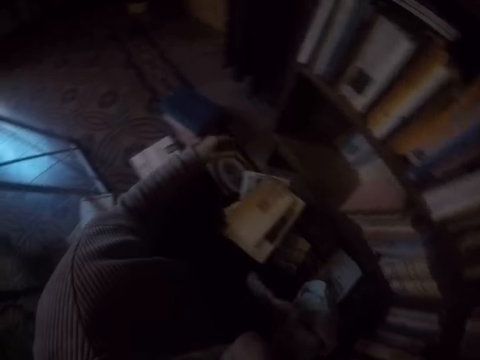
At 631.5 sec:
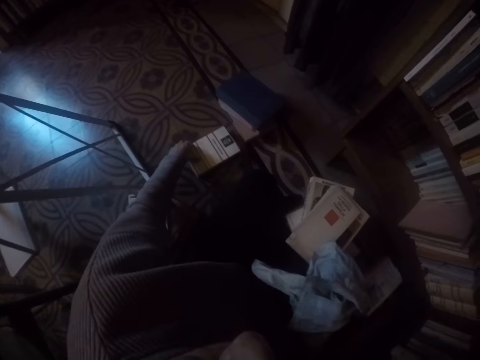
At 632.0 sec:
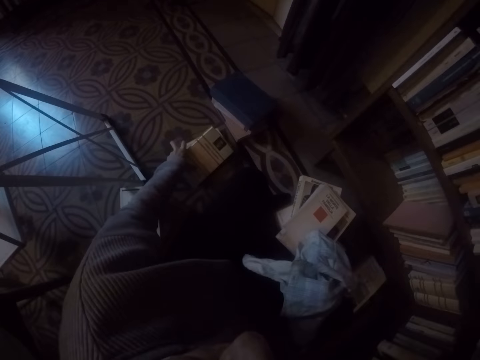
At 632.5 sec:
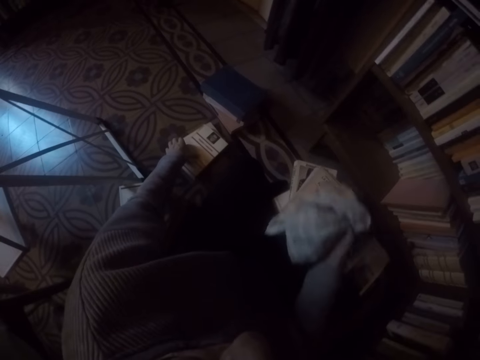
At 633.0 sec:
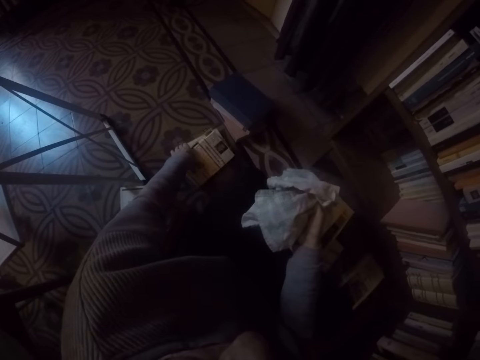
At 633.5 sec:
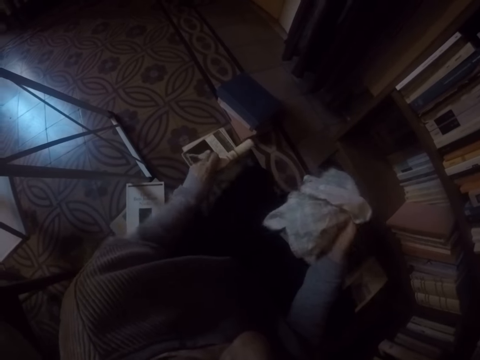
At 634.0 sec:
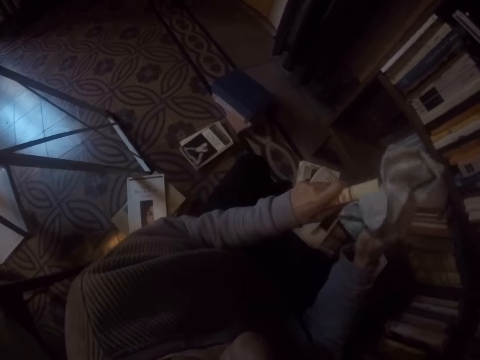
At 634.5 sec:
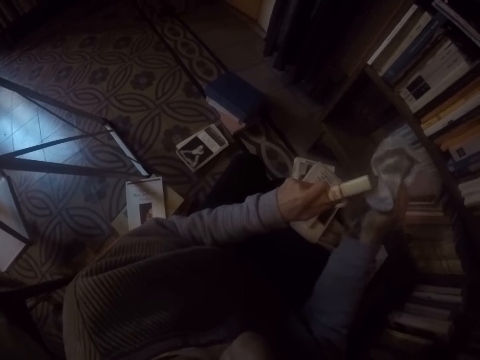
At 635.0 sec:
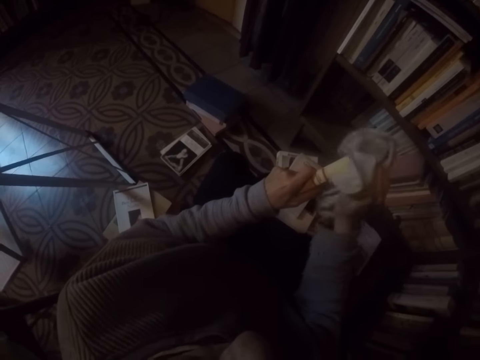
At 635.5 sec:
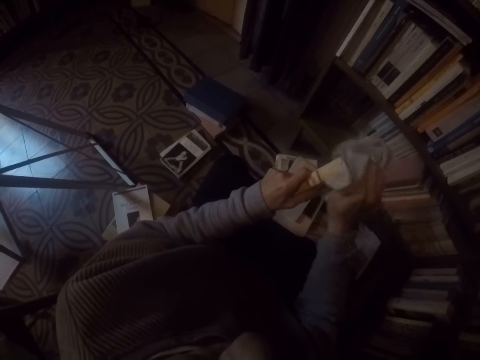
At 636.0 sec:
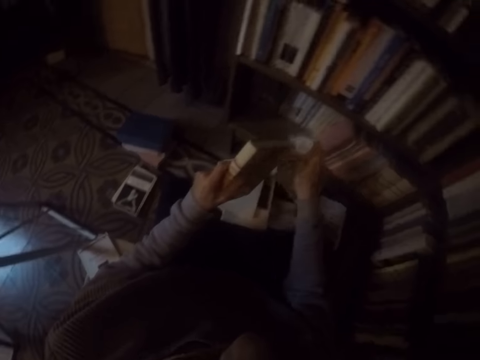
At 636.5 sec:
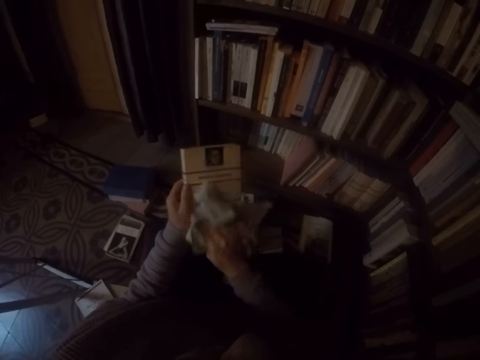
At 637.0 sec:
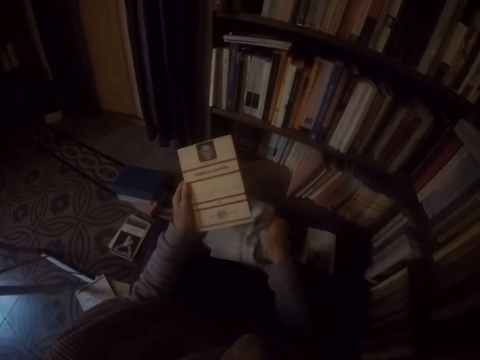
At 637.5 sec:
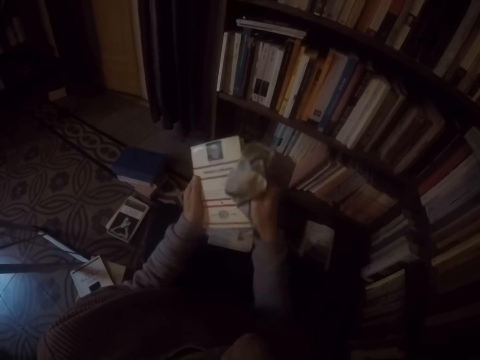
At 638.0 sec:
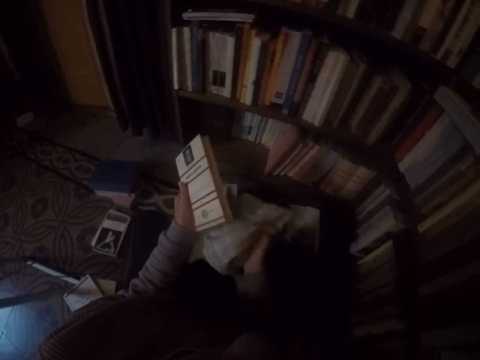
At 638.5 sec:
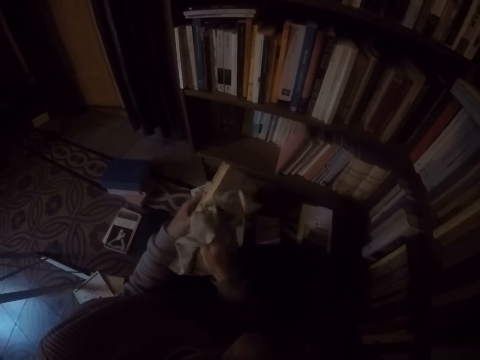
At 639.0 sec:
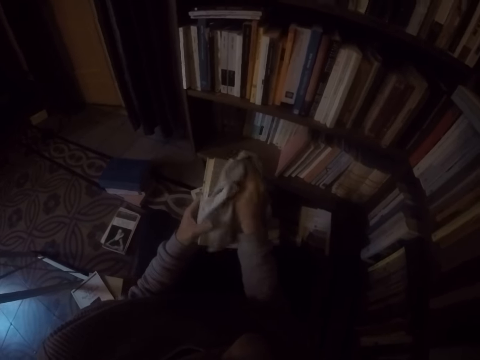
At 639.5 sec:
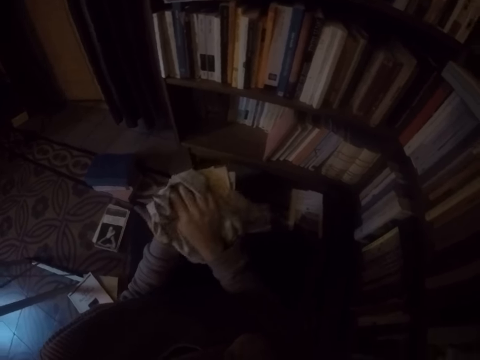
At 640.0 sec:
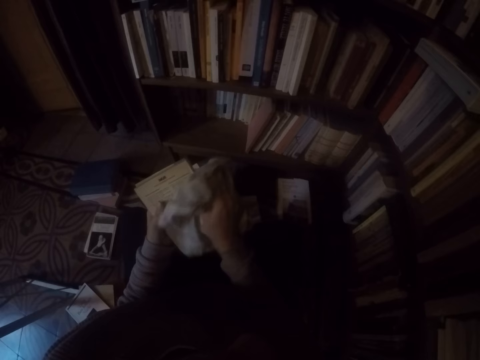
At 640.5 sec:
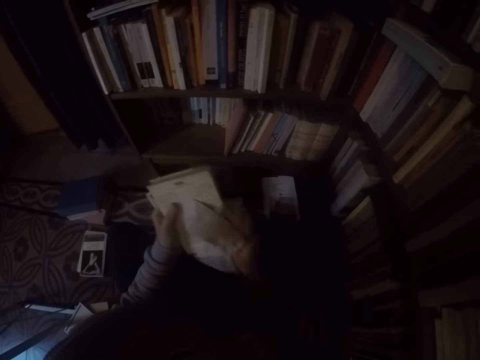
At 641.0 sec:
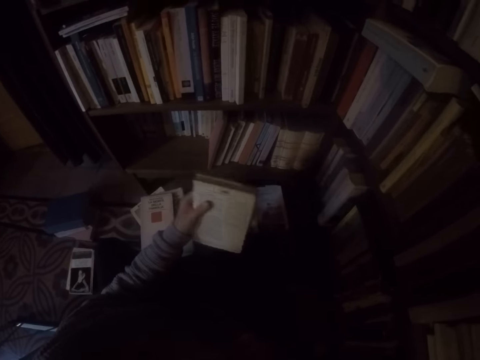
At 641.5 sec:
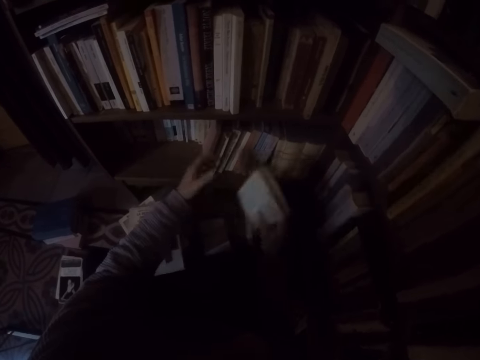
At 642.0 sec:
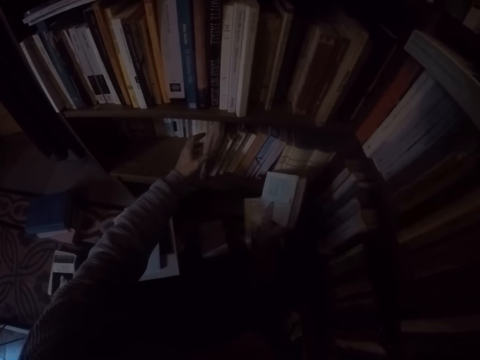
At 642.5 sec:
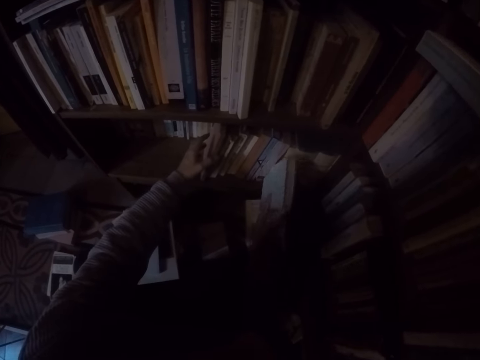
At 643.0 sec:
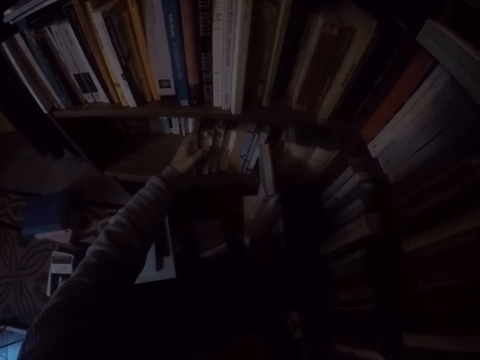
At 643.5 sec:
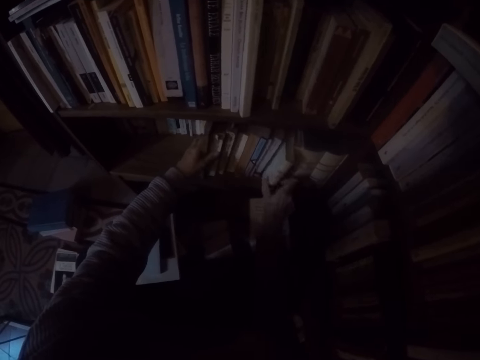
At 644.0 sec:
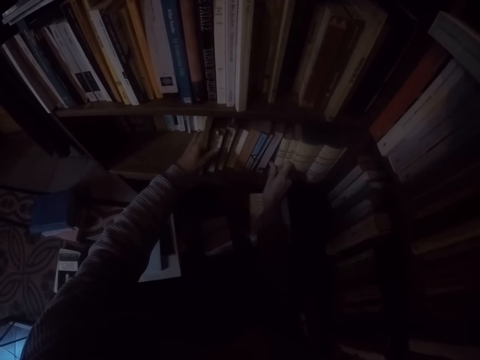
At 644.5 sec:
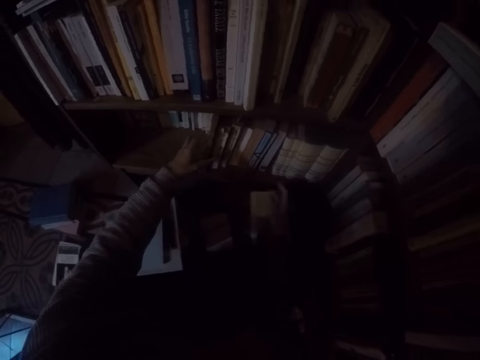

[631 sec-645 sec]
The camera wearer picks a book on the ground with her left hand. She wipes the book in her left hand with the rag in her right hand. She passes the book in her left hand to her right hand. She drops the cloth down. She adjusts the books on the shelf with her left hand. She places the book in her right hand into the shelf in between others.

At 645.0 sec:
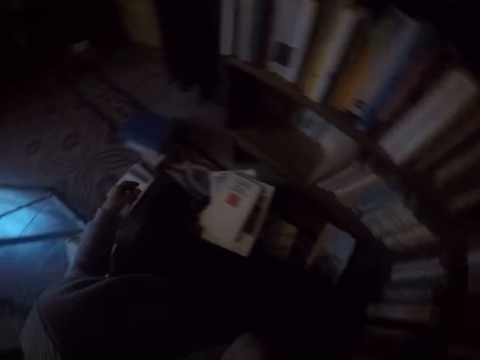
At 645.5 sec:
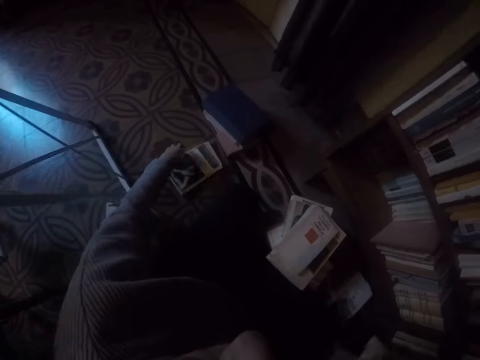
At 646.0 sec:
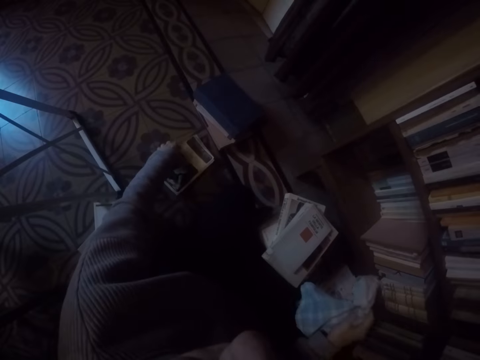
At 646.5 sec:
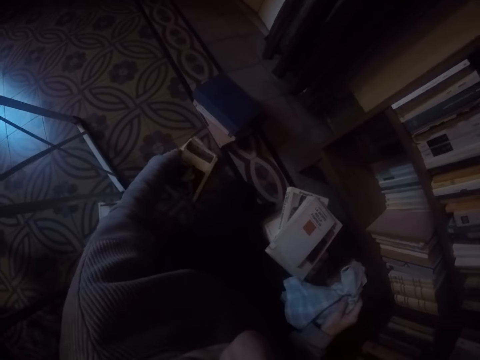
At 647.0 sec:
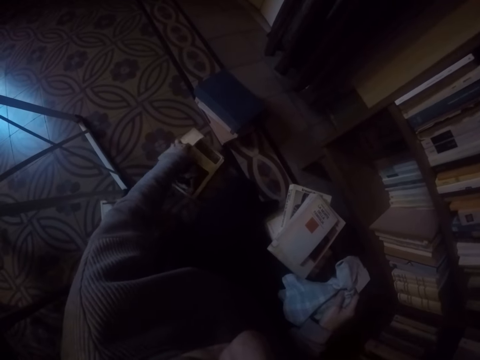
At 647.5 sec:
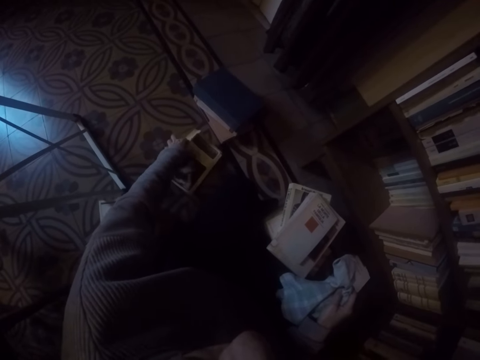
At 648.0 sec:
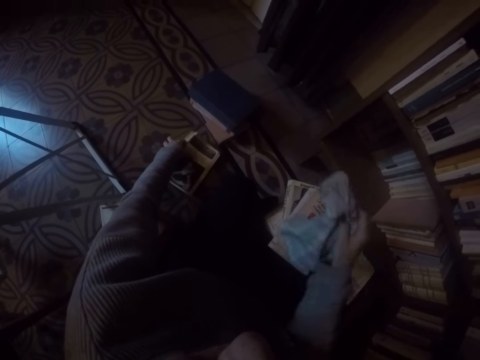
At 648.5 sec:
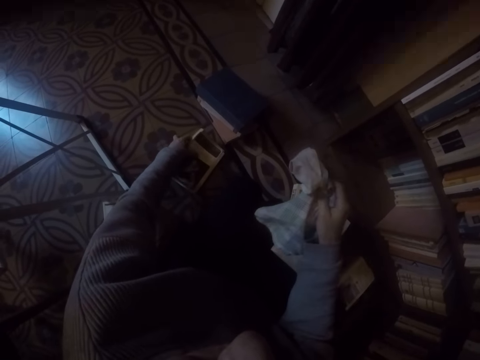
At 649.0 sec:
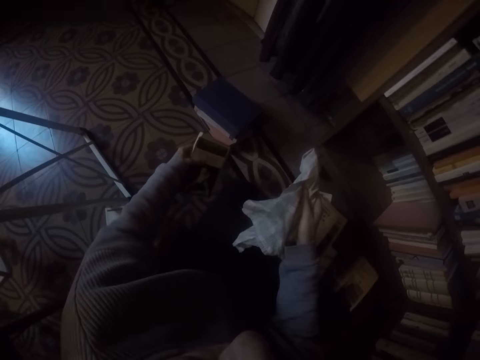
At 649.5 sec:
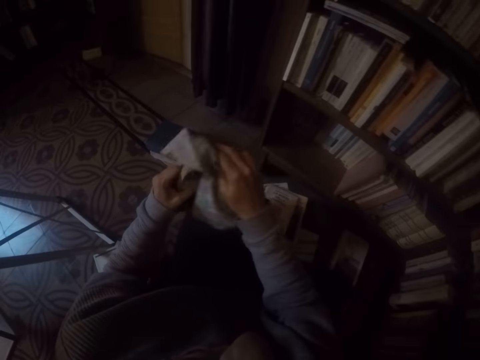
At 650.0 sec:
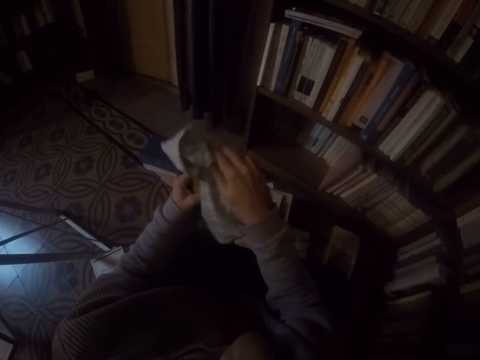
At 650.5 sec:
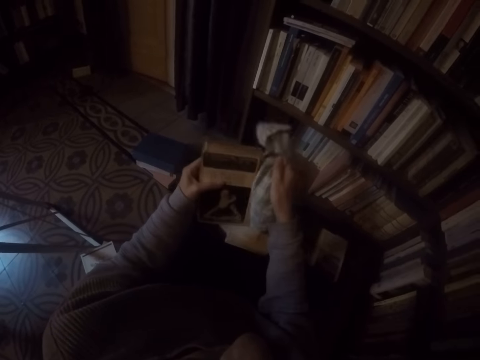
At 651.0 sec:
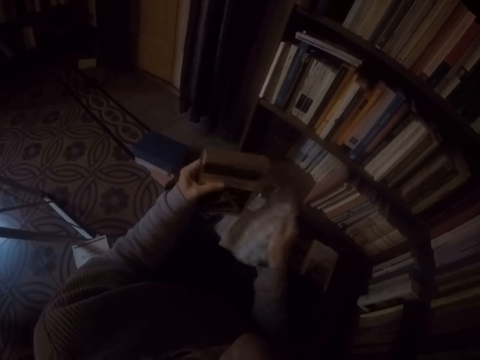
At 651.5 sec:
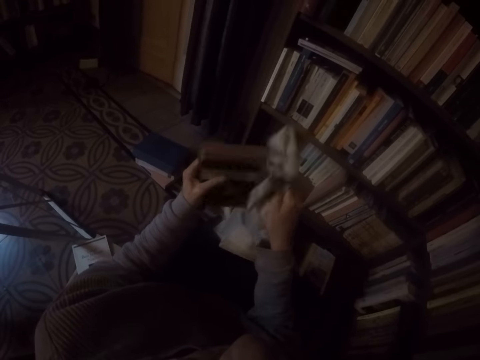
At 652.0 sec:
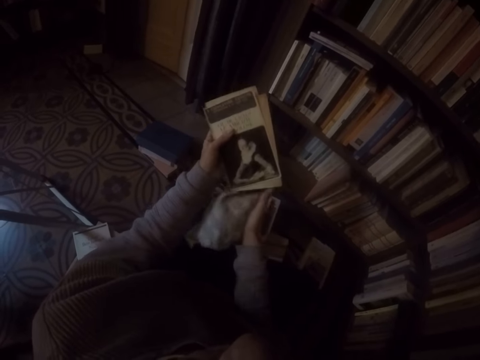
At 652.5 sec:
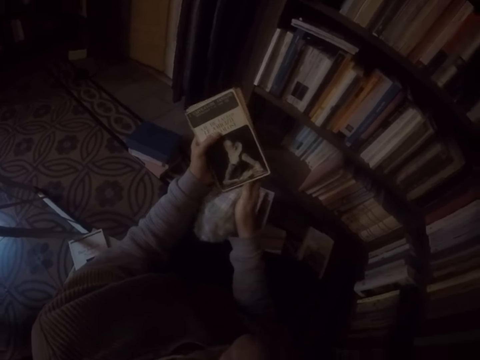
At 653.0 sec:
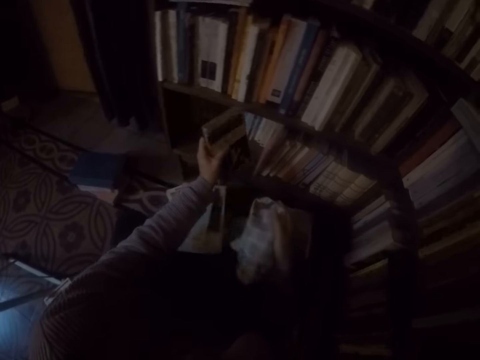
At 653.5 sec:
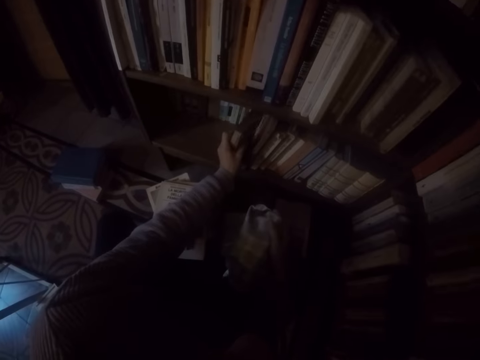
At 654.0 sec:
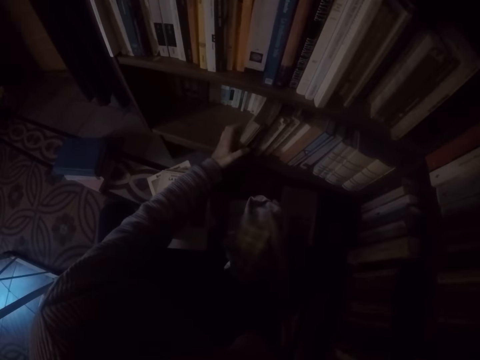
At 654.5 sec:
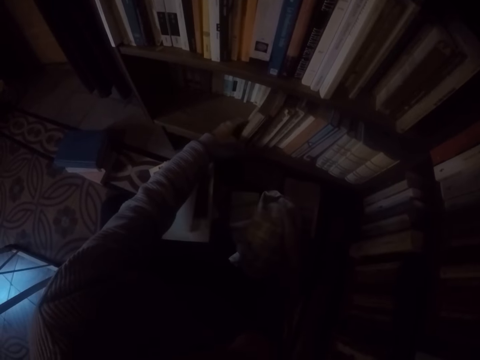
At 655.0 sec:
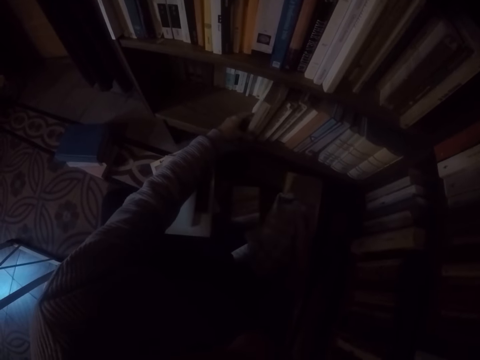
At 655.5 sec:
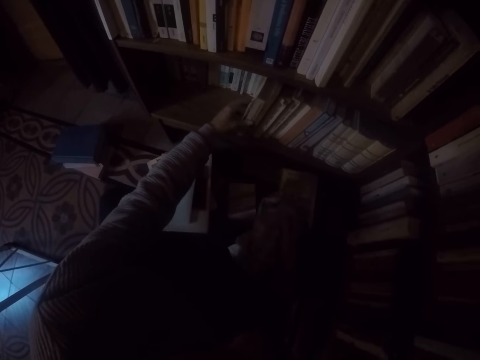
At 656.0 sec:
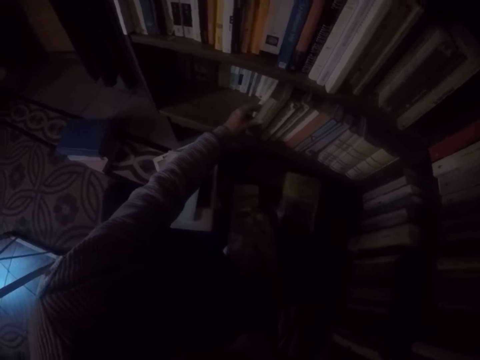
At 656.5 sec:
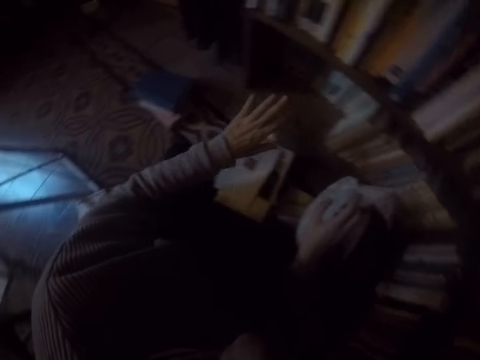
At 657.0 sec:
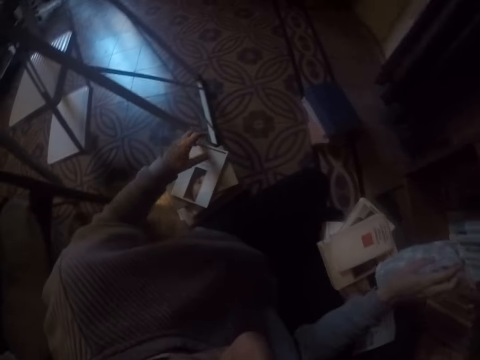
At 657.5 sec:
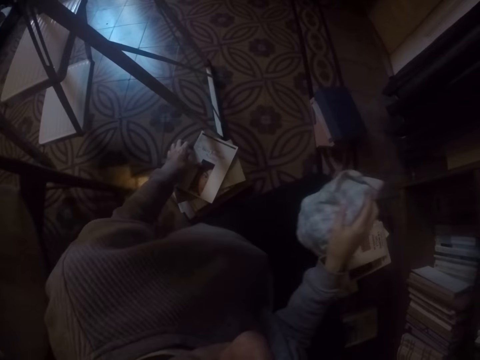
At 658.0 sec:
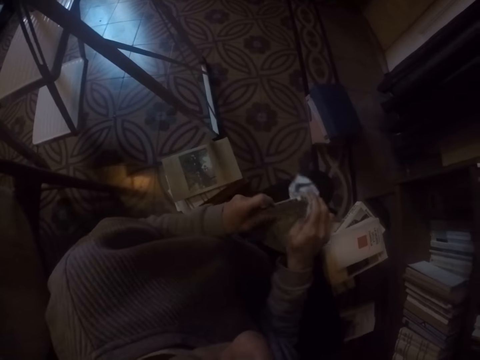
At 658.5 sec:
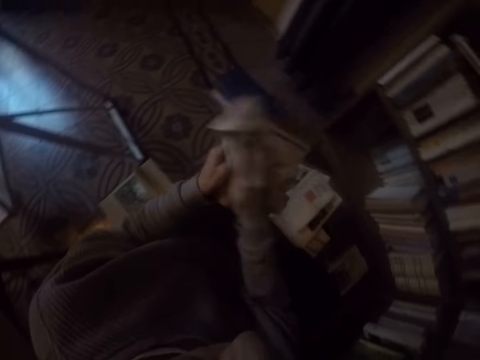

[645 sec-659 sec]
The camera wearer picks a book on the ground with her left hand. She holds the cloth. She wipes the book in her left hand with the rag in her right hand. She places the book in her left hand into the shelf. She picks a book on the ground with her left hand. She wipes the book in her left hand with the rag in her right hand.
